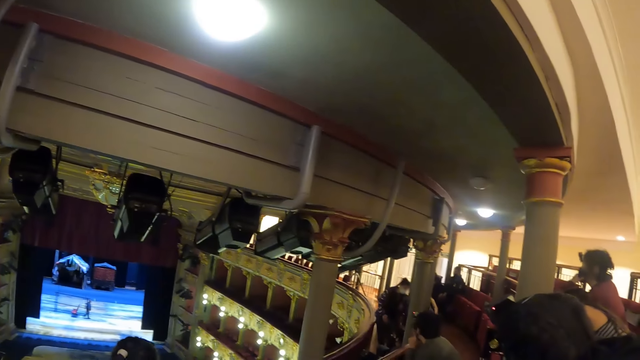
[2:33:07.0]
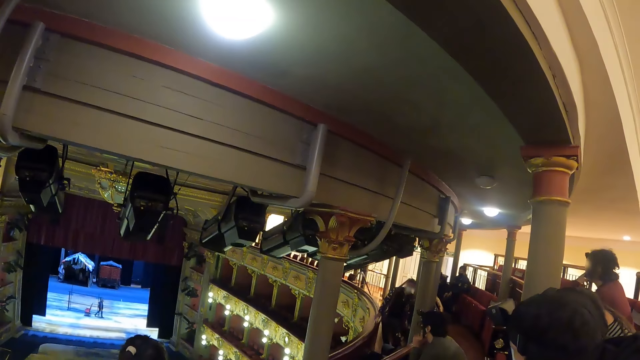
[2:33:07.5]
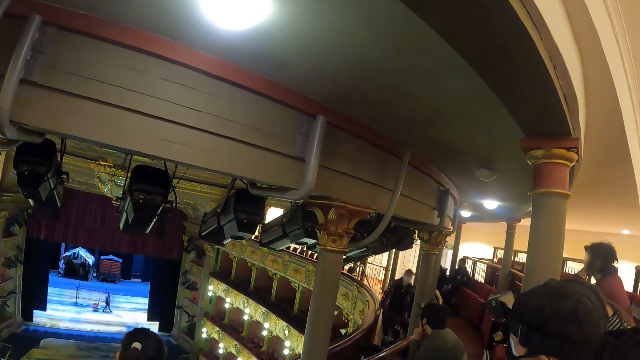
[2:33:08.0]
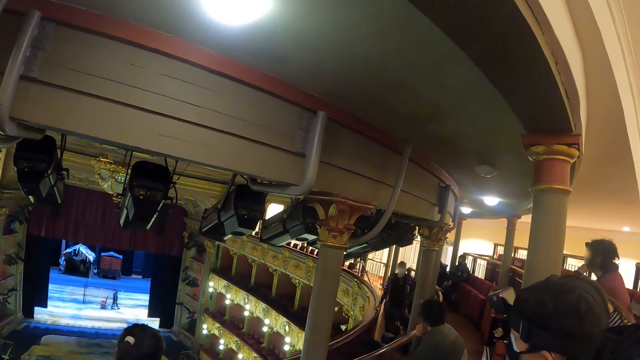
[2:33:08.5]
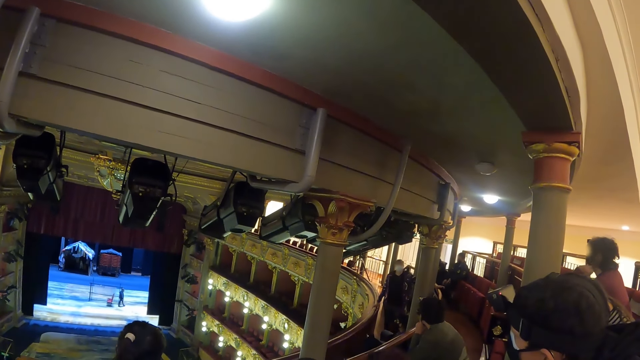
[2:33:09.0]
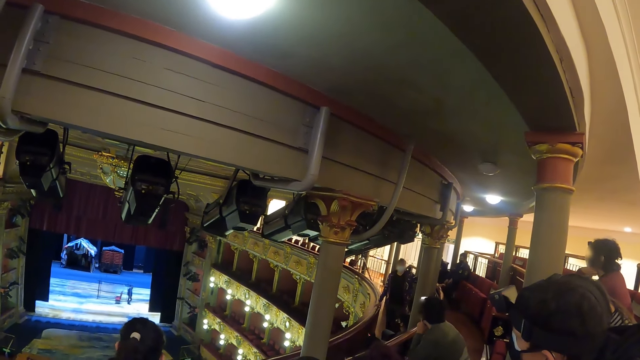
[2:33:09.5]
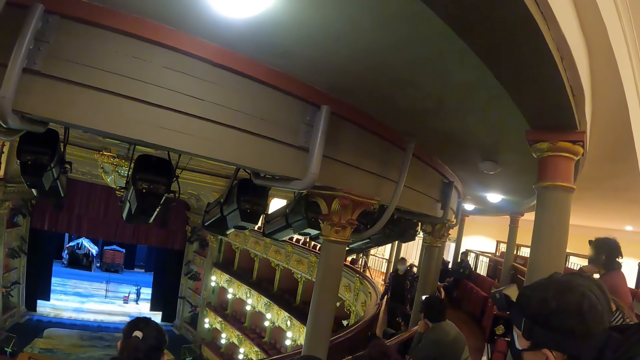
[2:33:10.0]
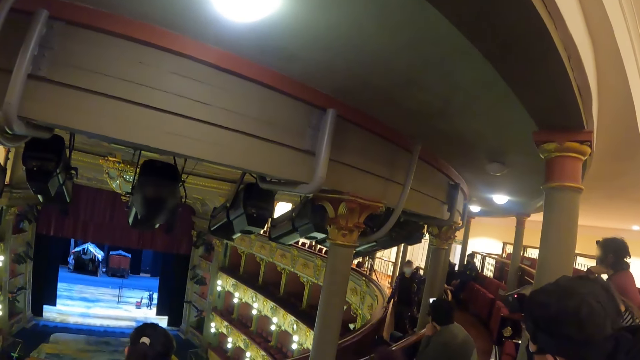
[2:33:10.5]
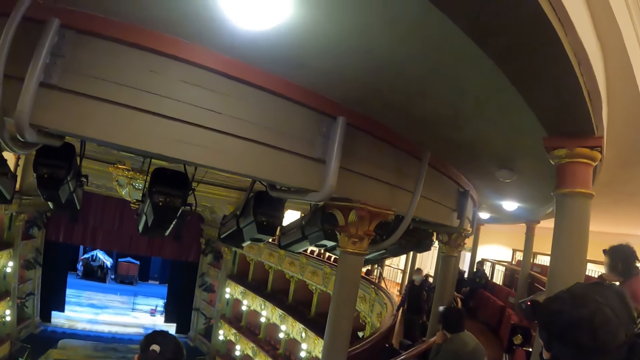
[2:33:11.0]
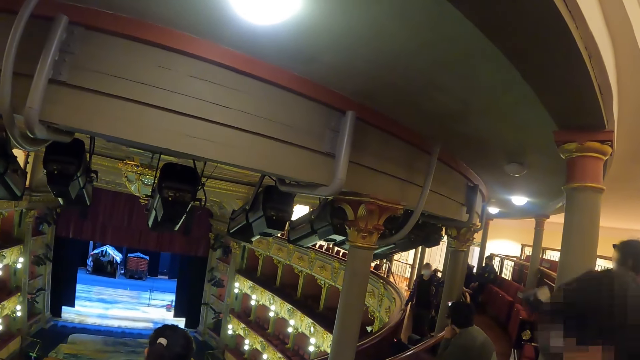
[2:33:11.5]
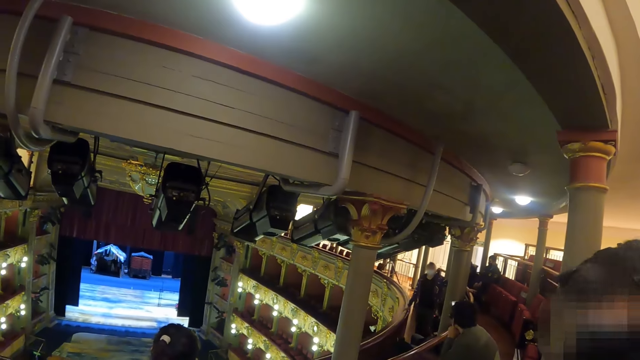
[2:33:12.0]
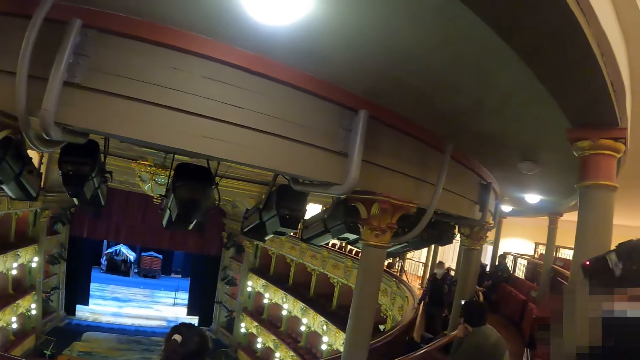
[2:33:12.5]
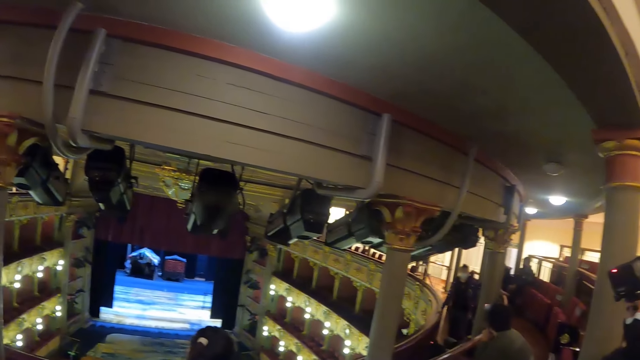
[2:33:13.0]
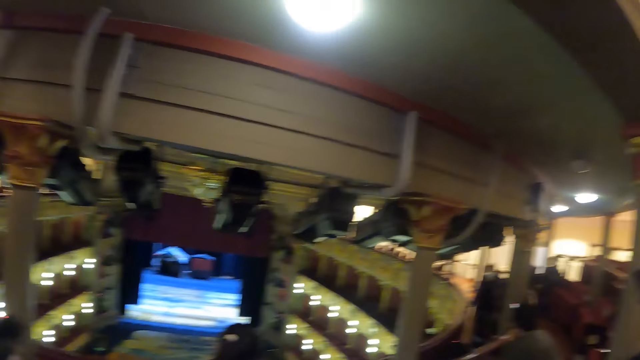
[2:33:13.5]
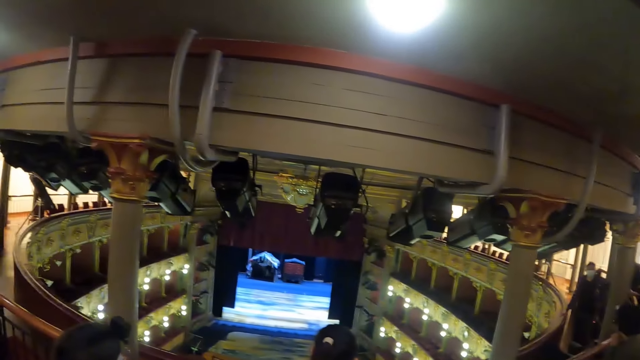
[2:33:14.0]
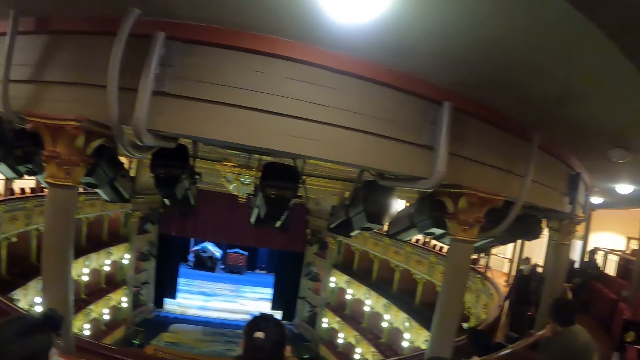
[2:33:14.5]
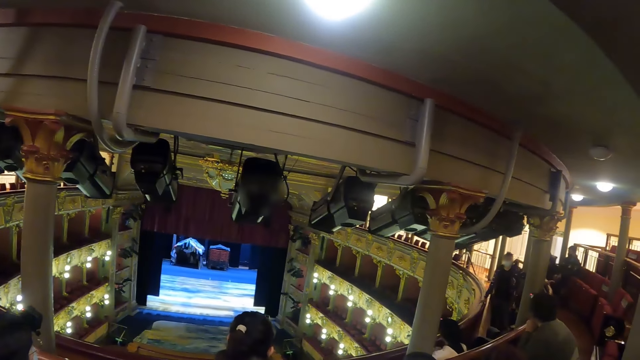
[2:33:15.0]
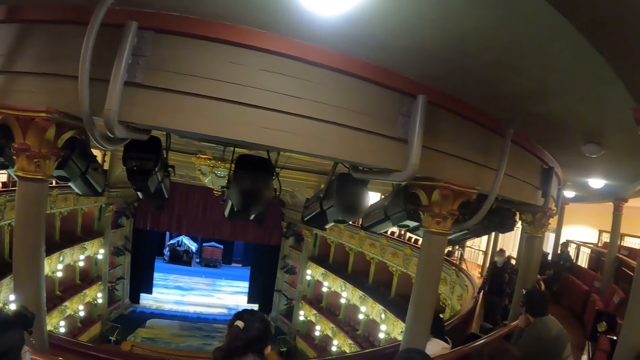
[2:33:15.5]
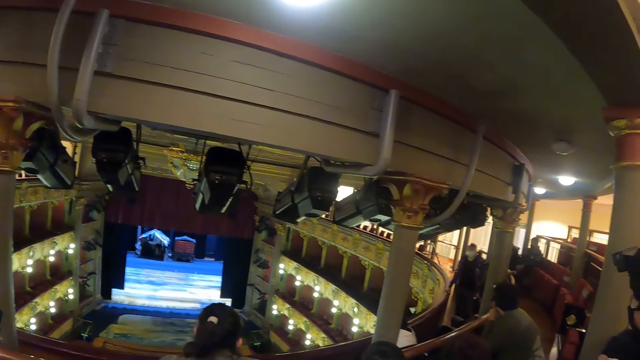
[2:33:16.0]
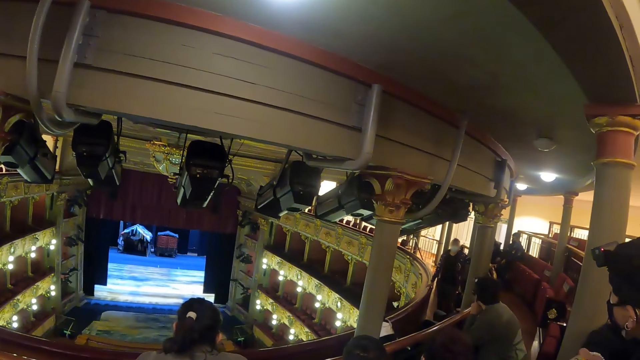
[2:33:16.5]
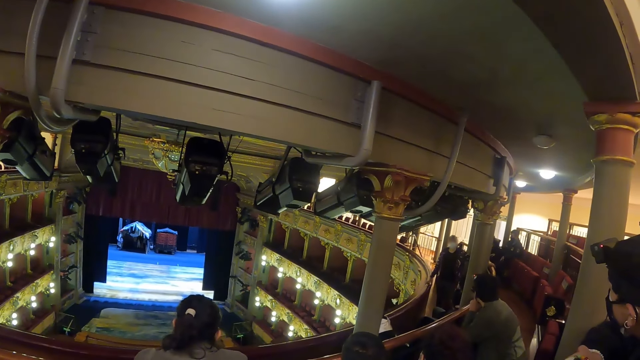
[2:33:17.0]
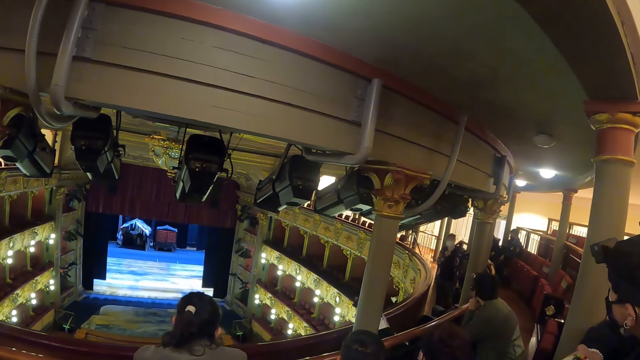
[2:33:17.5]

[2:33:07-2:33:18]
The camera wearer stares at the person. A man looks around. The camera wearer looks around the arena.

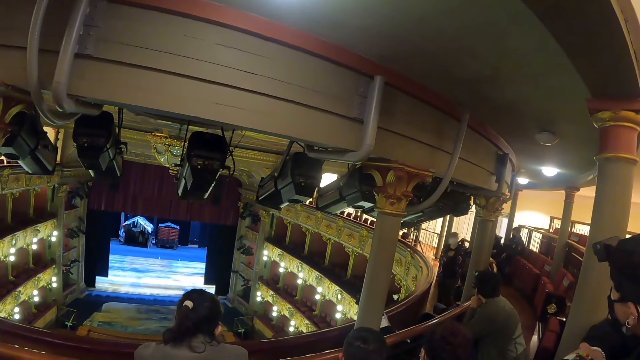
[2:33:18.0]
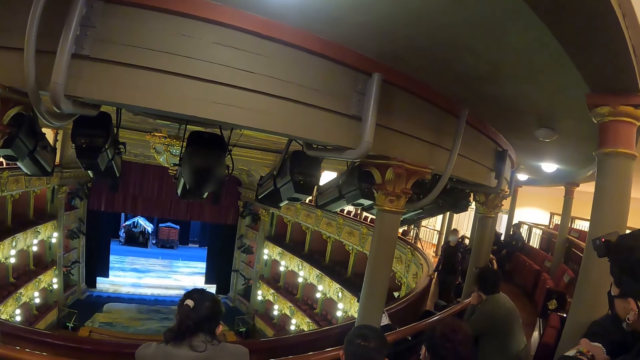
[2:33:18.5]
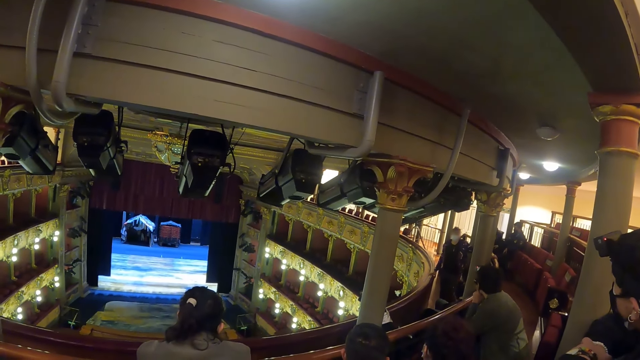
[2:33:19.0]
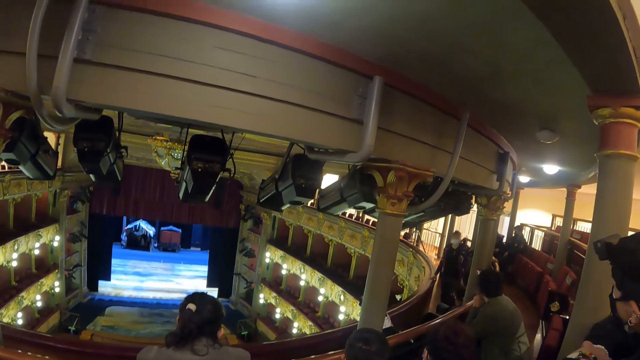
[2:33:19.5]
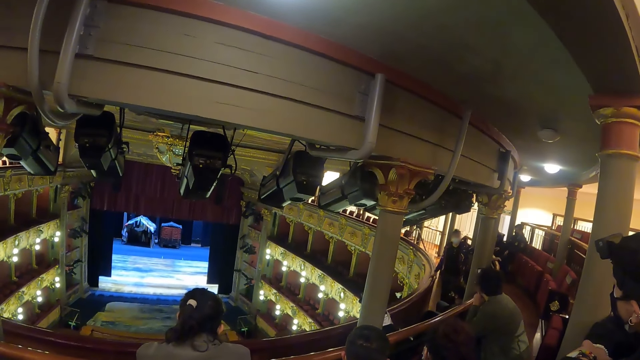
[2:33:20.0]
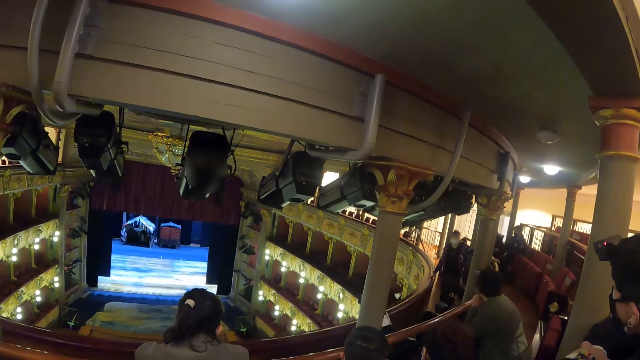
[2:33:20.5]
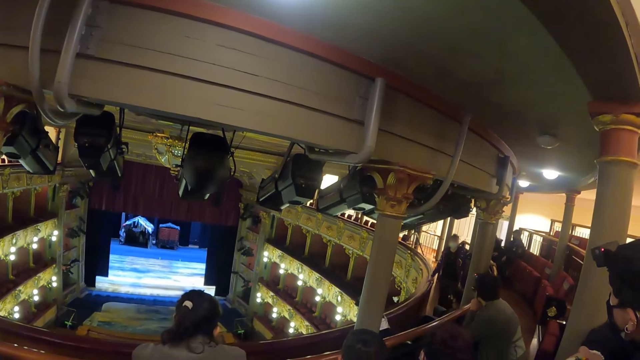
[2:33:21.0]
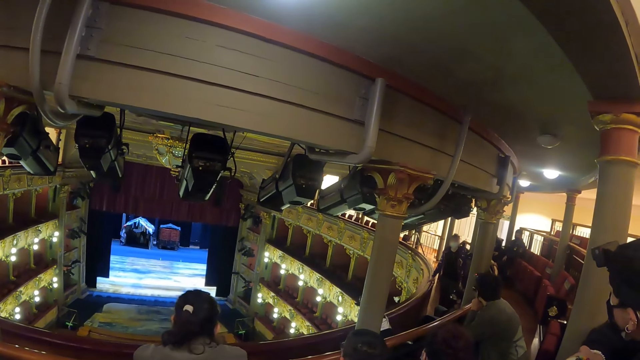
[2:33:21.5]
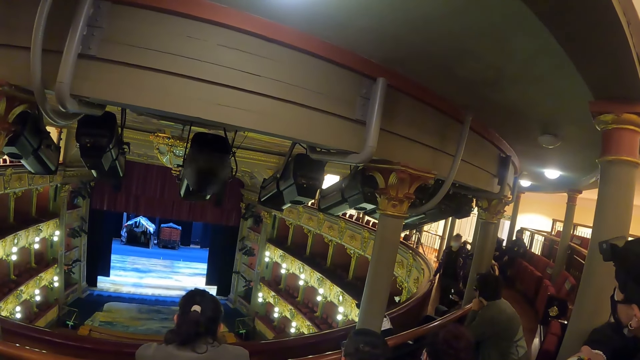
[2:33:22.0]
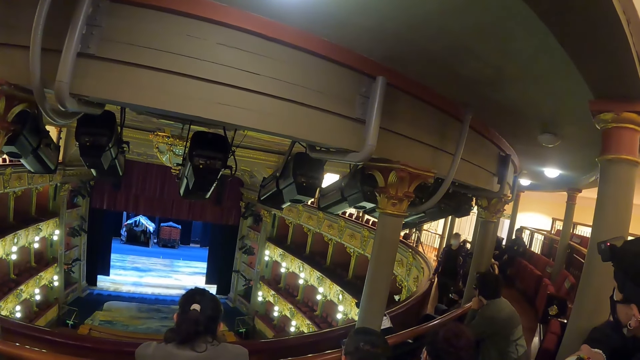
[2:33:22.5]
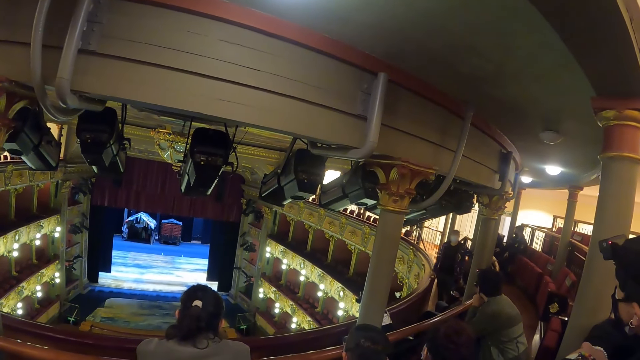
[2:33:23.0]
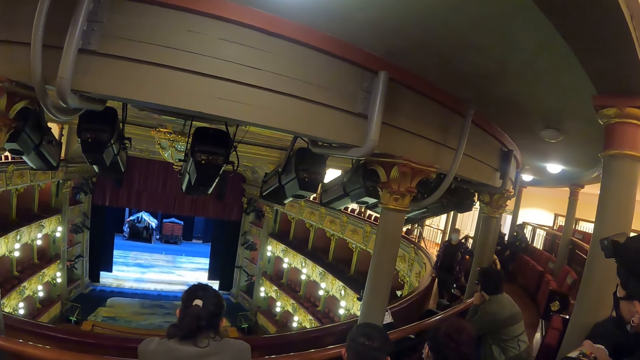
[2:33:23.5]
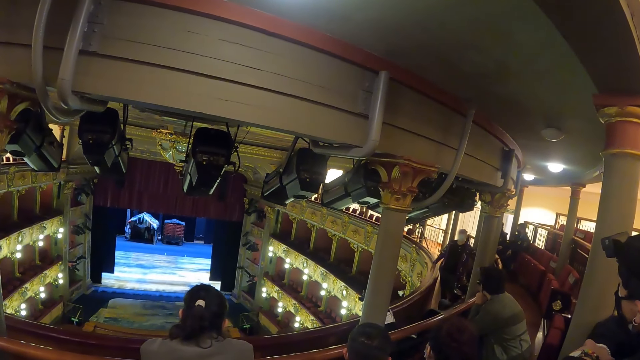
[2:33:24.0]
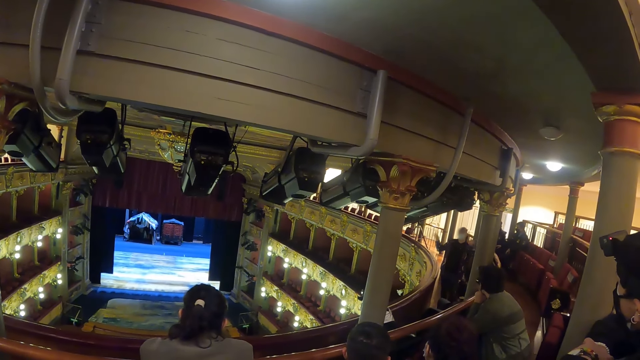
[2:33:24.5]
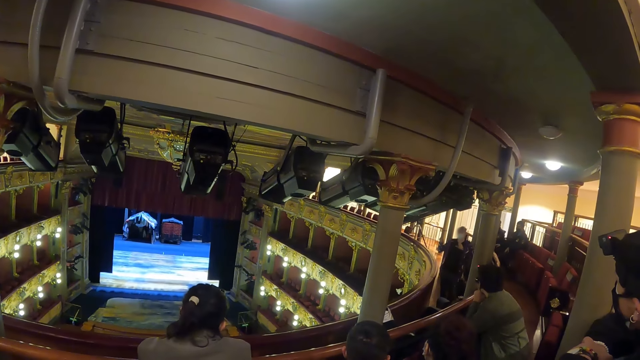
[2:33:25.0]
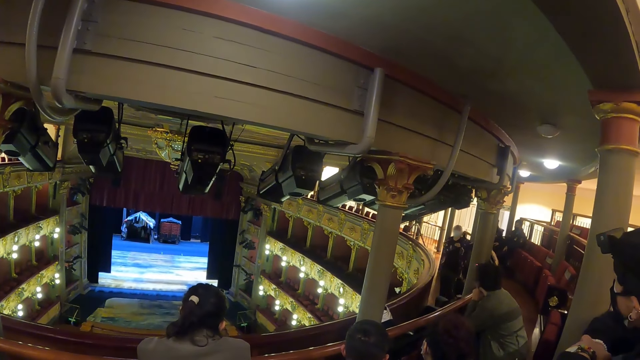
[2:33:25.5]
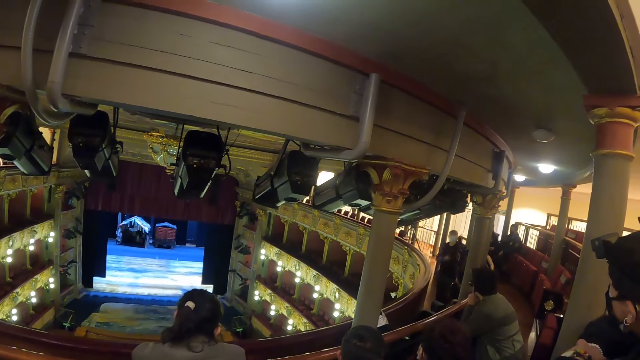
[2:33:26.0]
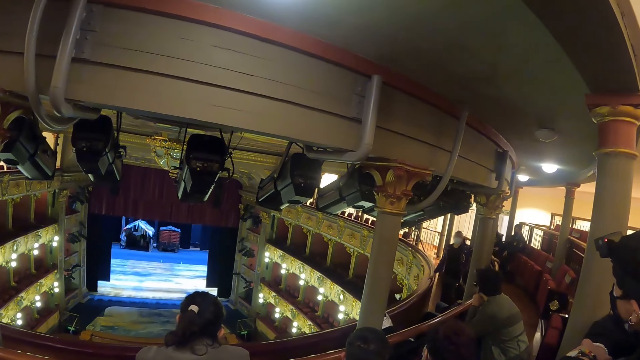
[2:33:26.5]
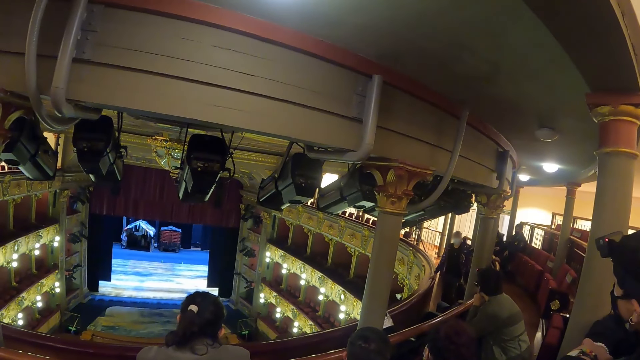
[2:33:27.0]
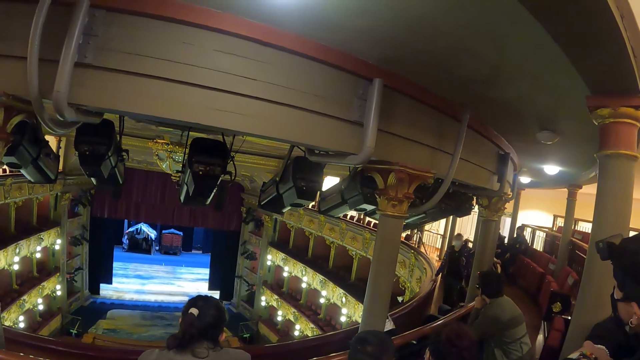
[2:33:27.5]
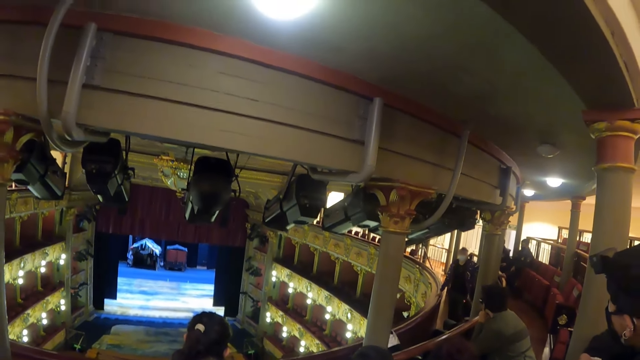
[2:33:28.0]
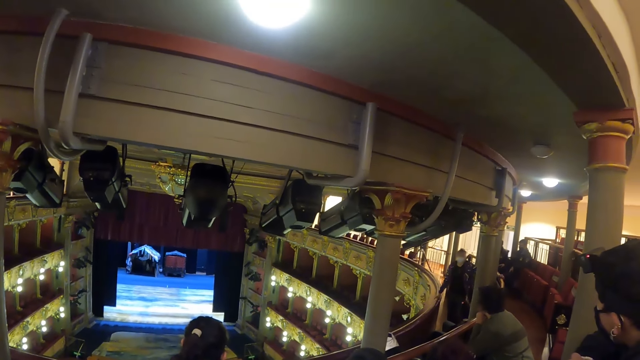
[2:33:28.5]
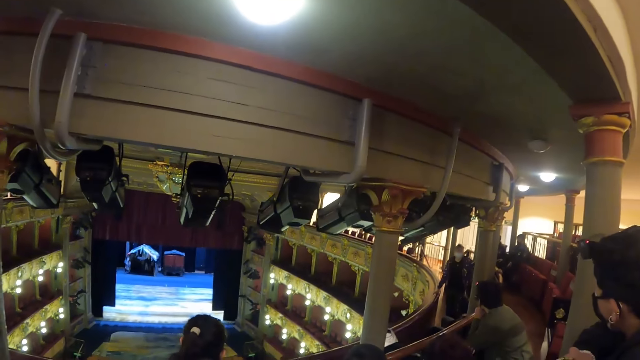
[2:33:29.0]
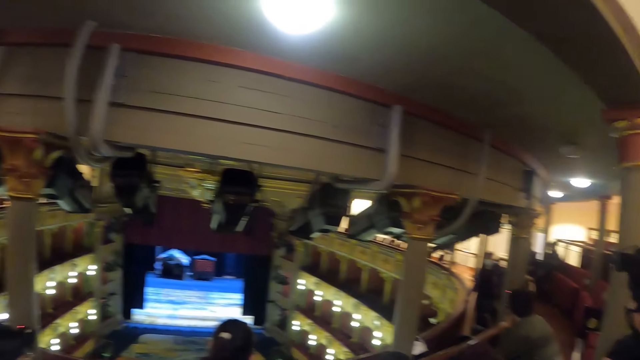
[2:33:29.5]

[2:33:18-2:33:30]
A person stares around.
